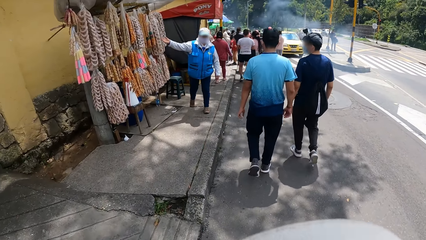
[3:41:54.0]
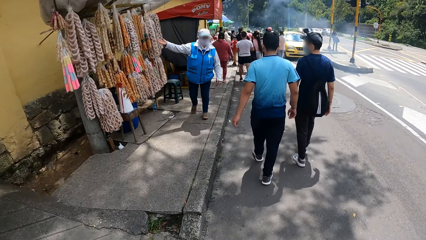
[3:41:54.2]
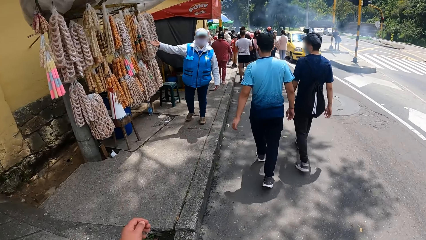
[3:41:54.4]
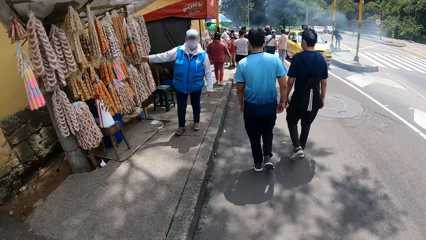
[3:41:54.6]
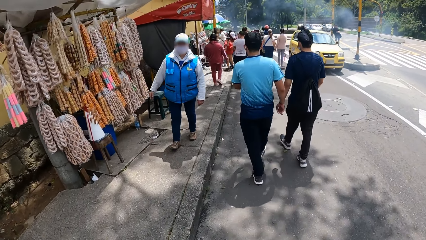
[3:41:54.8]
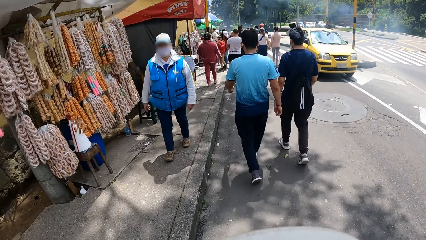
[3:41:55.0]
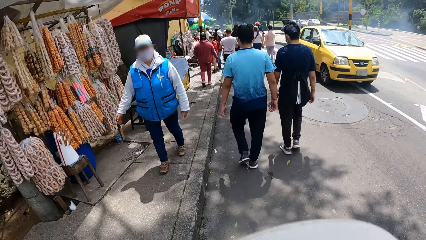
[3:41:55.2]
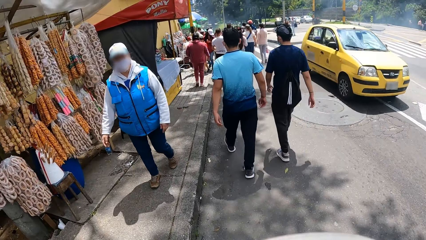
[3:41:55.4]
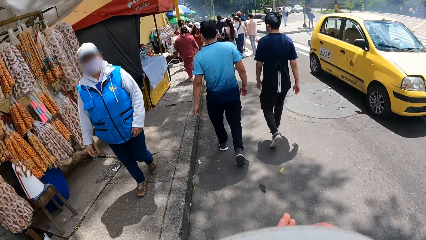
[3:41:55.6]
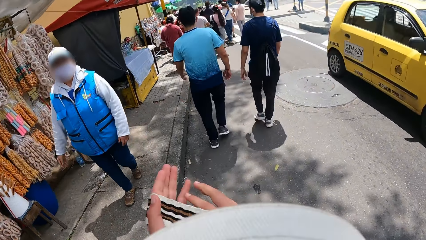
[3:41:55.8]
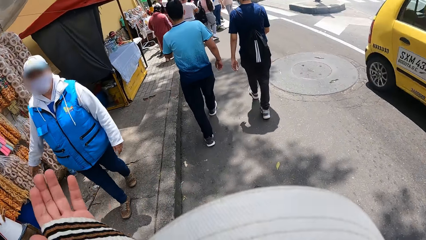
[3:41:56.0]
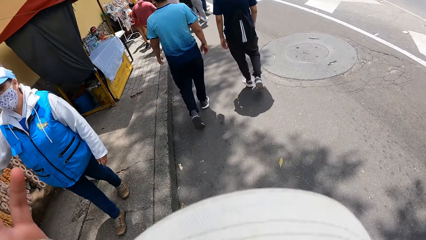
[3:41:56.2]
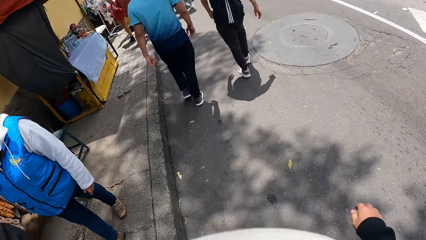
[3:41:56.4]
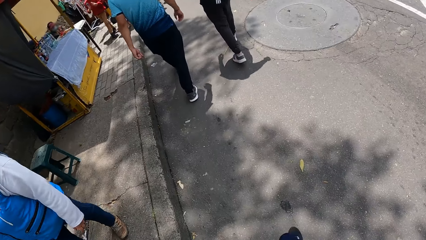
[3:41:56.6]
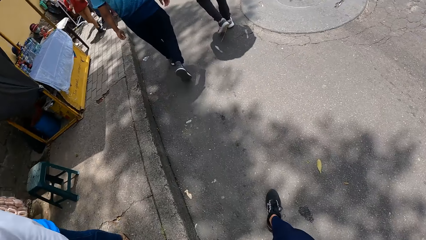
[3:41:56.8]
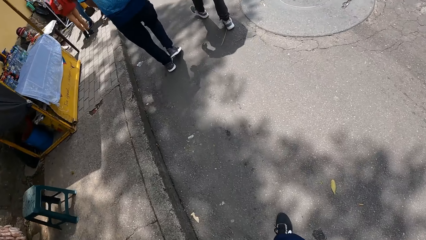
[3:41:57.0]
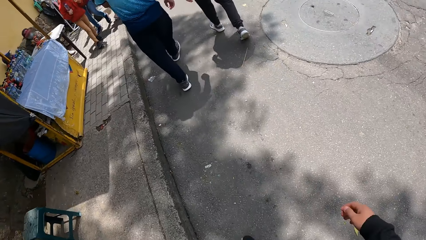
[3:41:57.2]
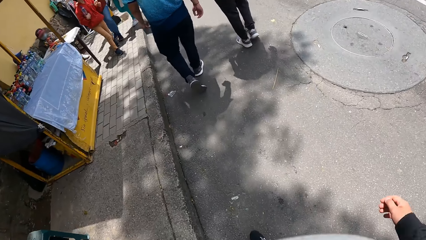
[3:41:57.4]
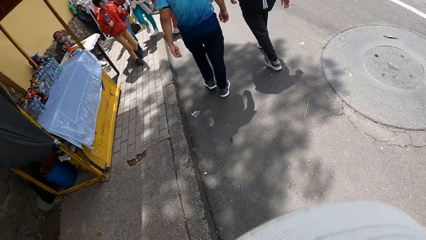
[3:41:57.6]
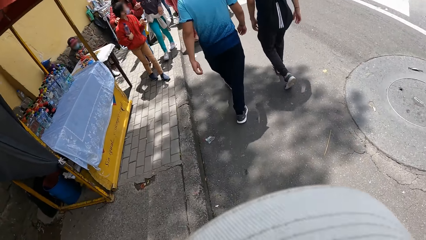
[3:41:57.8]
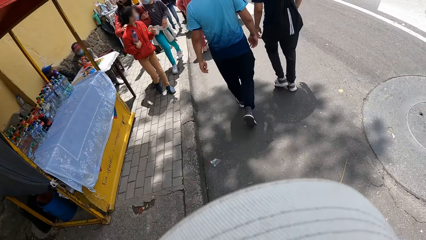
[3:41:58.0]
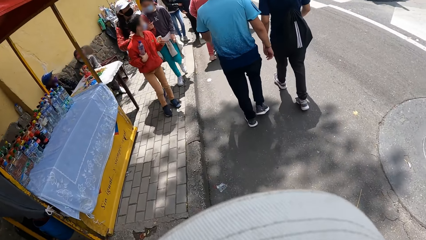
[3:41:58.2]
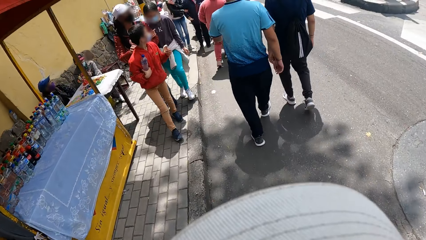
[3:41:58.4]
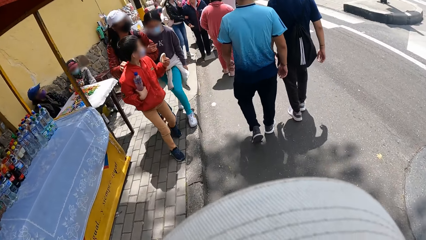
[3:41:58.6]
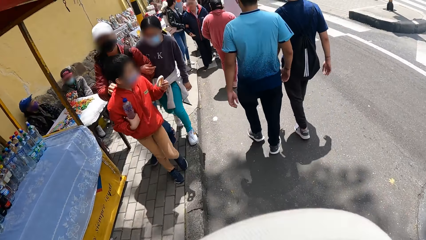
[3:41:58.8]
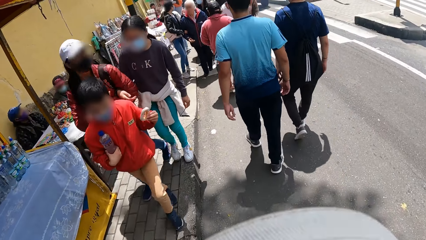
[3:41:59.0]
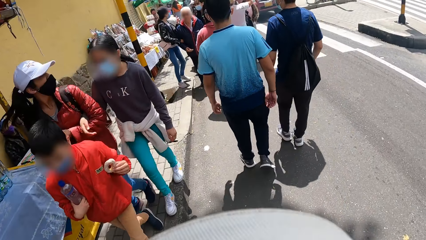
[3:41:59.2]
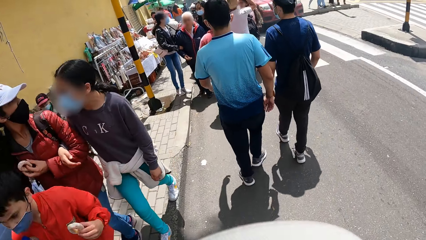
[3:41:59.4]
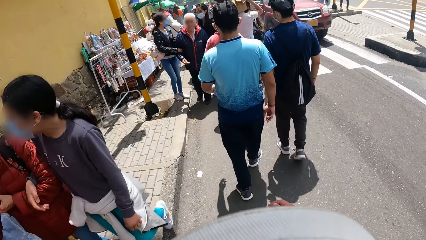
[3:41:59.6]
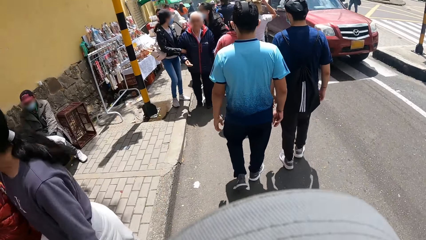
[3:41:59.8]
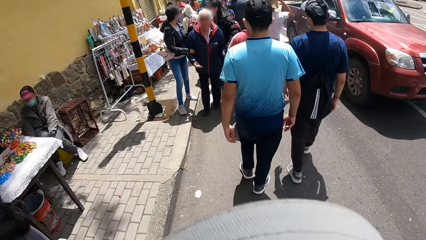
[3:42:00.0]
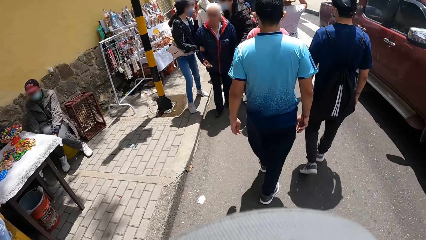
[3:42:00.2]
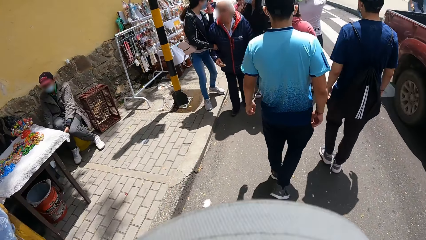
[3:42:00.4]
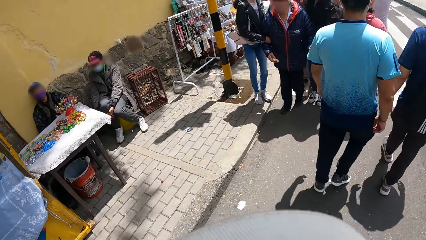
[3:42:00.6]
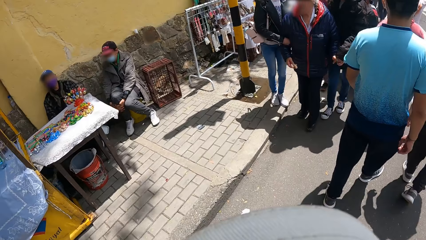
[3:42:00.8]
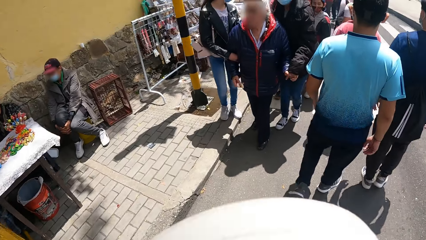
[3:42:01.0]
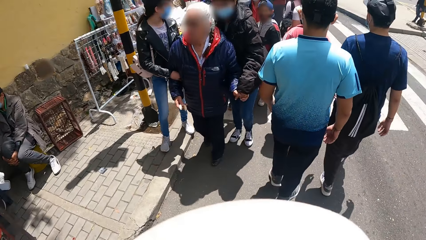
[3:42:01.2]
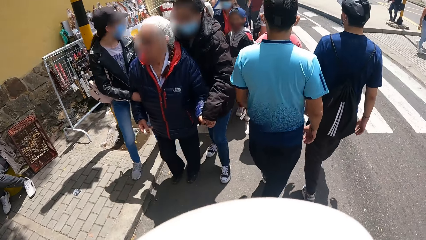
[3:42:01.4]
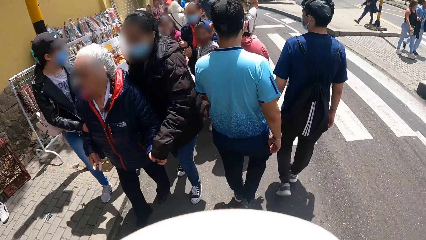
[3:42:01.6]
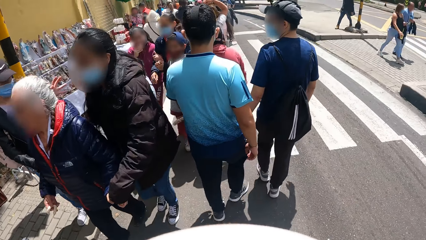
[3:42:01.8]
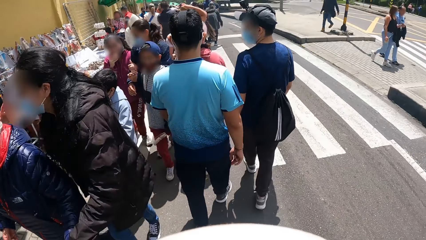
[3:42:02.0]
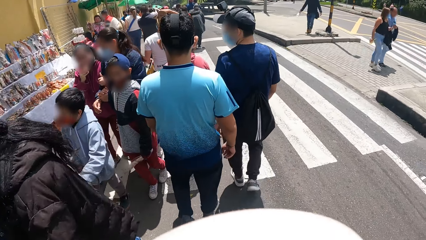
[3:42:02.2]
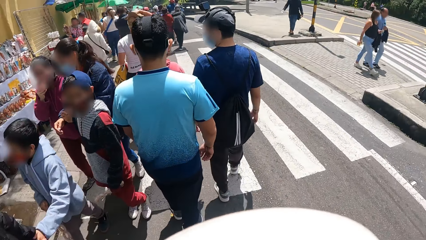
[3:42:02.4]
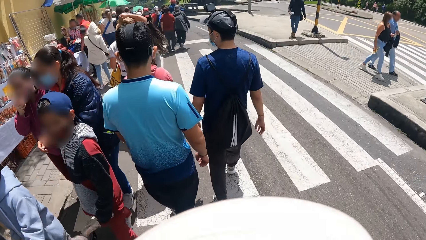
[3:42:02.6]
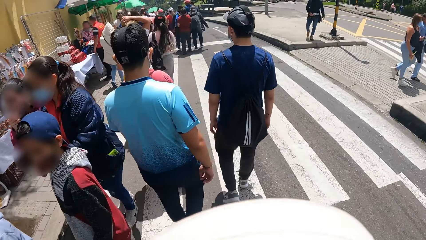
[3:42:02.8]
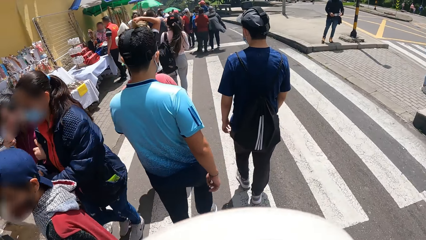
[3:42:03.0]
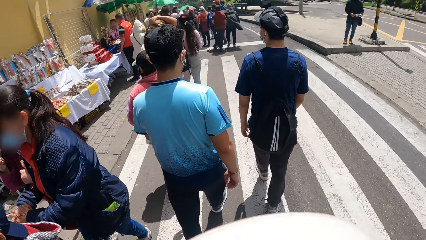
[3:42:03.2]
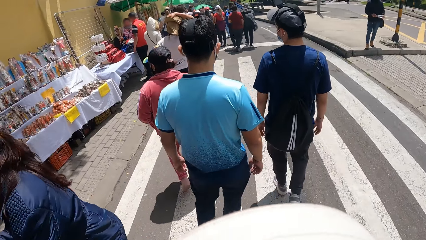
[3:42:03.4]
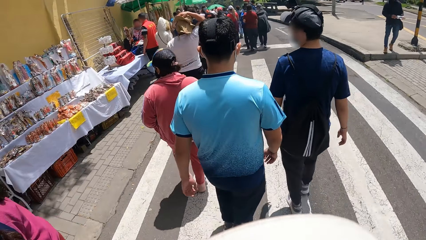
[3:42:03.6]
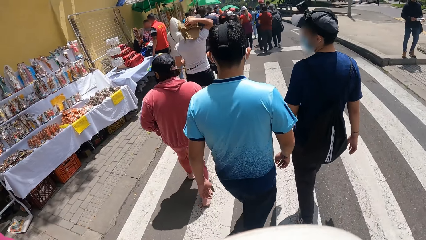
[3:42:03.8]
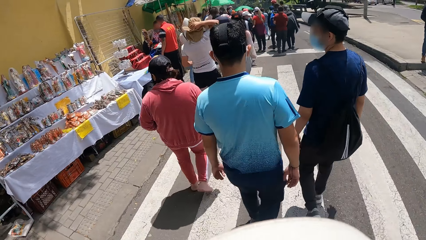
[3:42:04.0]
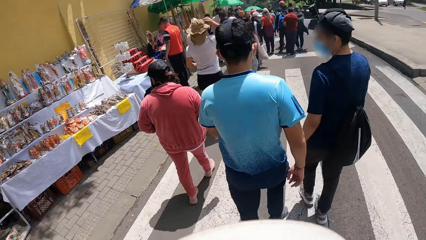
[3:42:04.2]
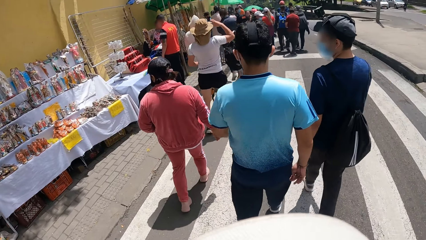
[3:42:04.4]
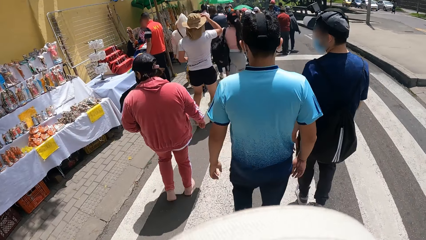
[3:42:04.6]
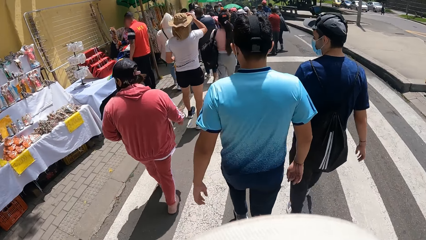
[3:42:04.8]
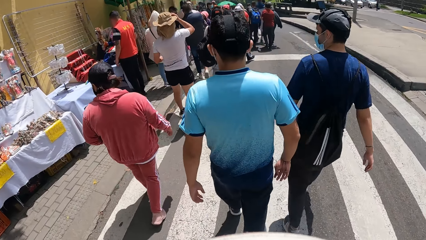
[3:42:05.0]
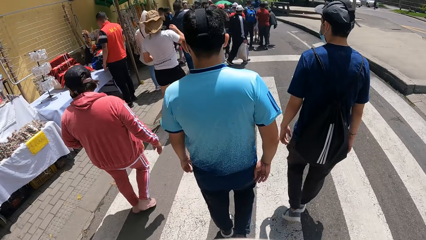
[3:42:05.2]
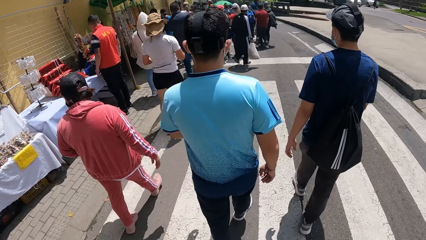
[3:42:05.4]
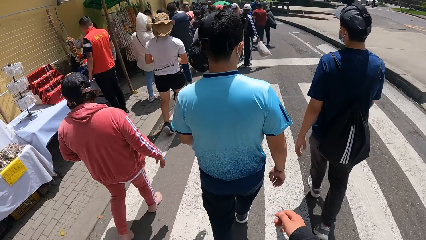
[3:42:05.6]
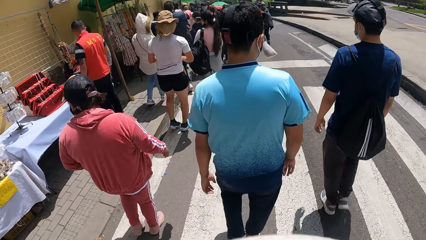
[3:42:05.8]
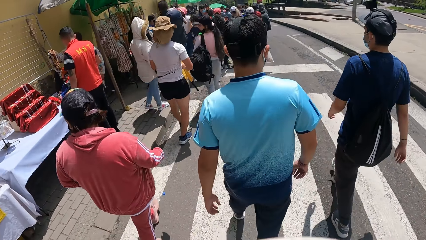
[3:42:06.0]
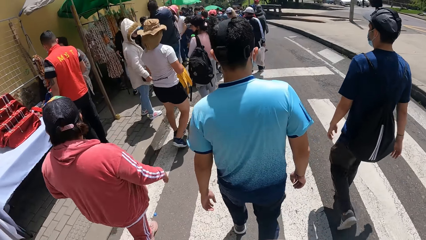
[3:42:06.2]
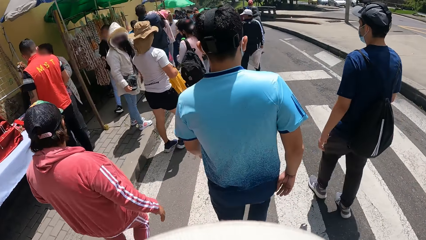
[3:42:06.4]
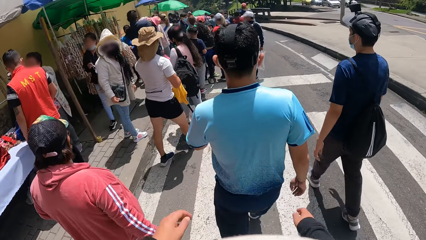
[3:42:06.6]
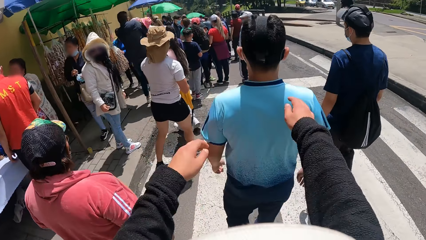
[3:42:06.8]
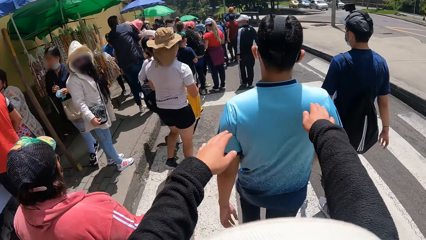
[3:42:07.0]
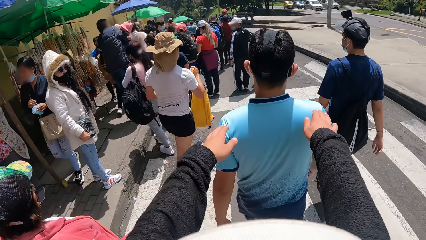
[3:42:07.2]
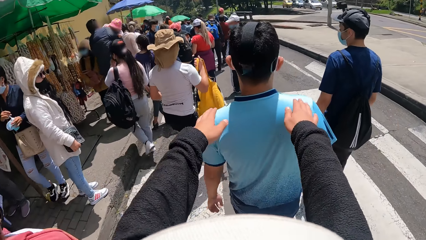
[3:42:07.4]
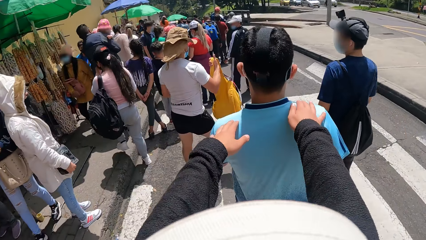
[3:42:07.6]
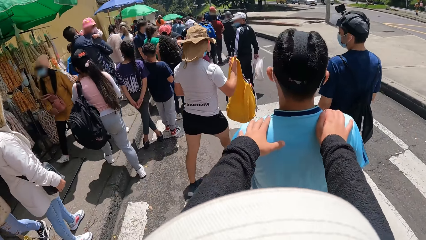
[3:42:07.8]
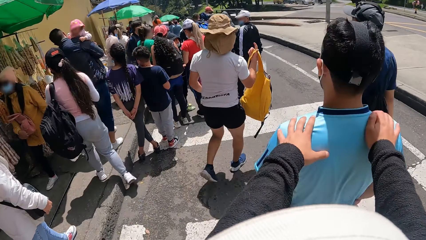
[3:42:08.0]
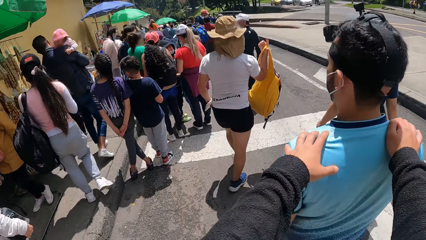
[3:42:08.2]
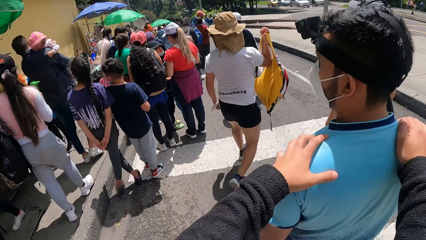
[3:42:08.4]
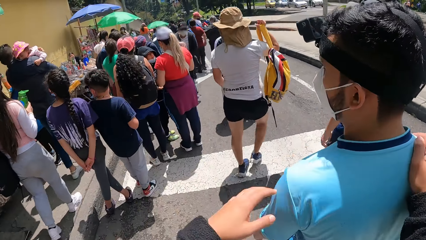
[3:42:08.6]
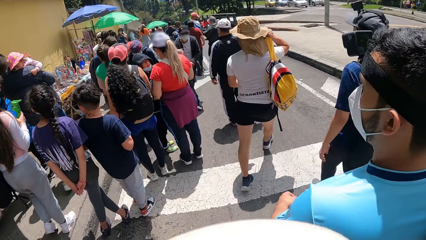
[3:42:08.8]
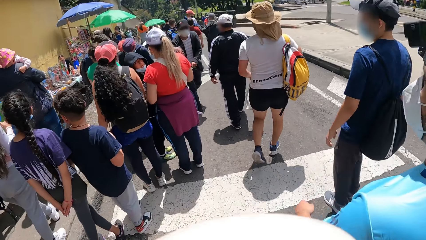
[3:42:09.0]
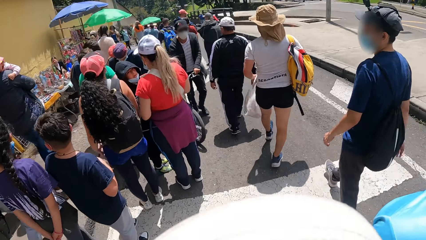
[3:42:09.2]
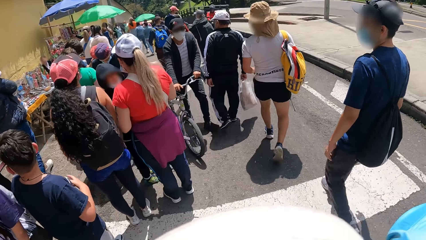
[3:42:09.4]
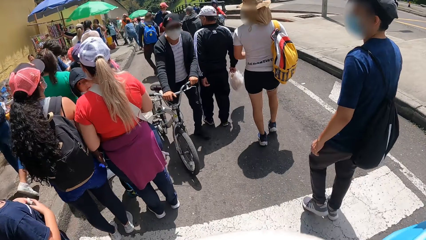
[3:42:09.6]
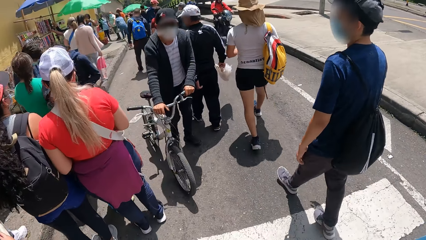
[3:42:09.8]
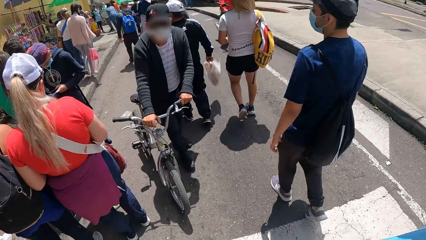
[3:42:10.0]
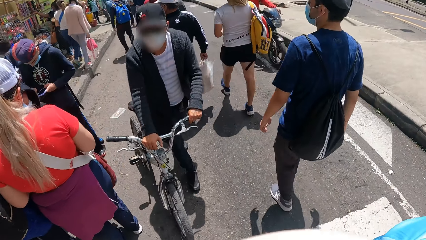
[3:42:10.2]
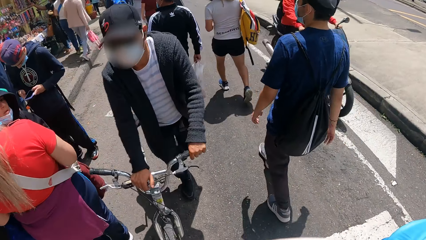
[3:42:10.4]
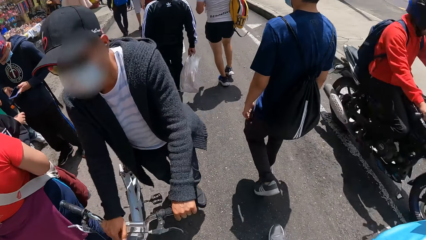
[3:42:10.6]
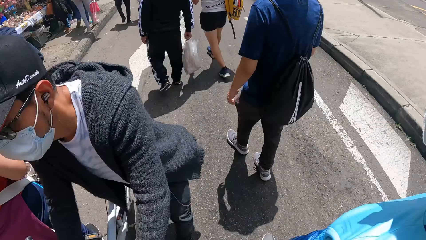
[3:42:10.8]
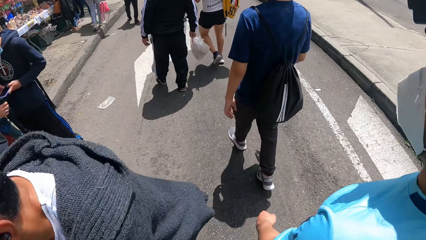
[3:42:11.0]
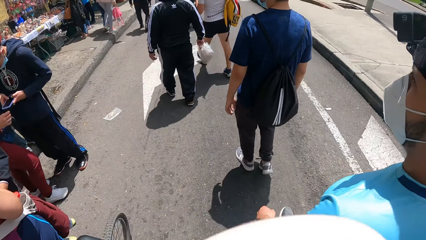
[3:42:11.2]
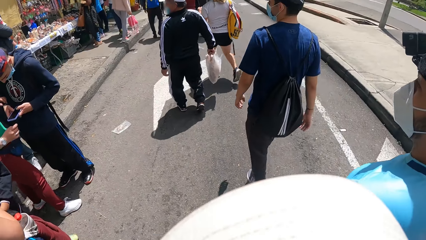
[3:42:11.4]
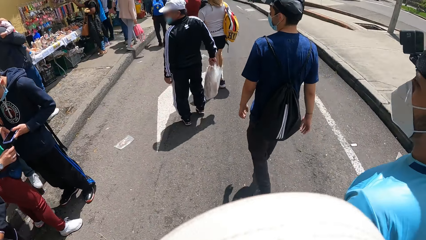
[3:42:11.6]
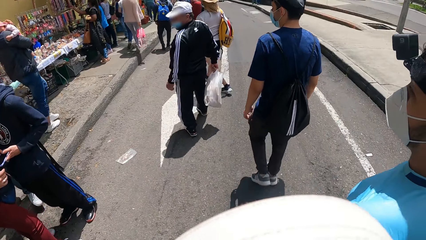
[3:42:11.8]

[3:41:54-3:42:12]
The camera wearer transfers the bag from his right hand to his left hand on the road. He places both hands on a man's shoulder on the road. He interacts with the man on the road. He walks in the streets.
